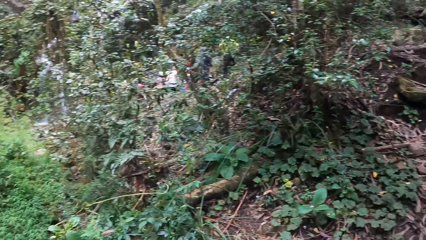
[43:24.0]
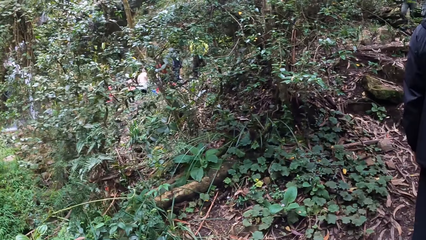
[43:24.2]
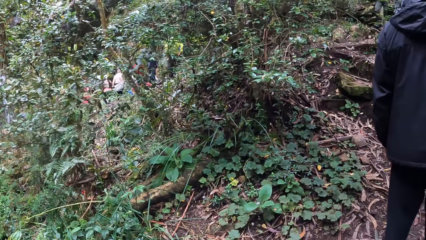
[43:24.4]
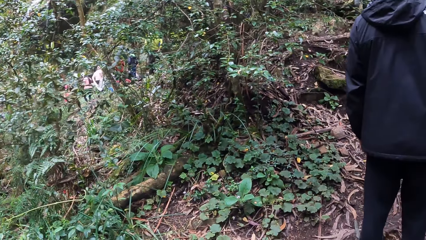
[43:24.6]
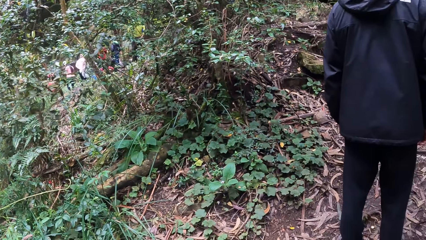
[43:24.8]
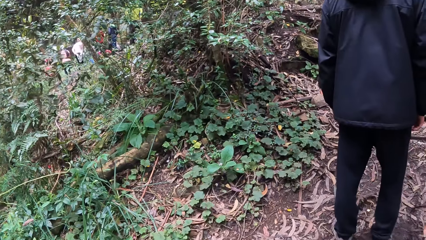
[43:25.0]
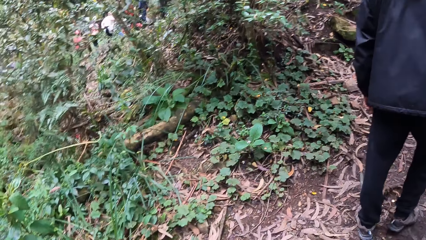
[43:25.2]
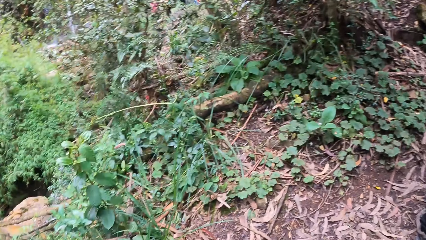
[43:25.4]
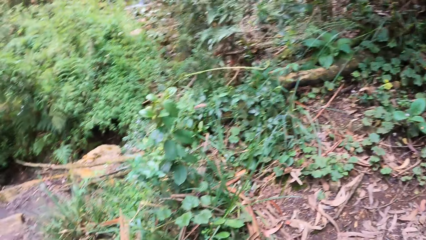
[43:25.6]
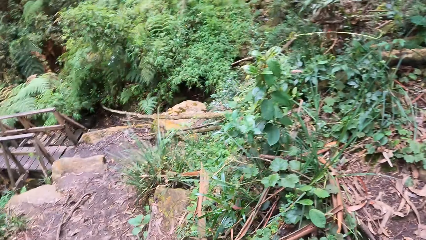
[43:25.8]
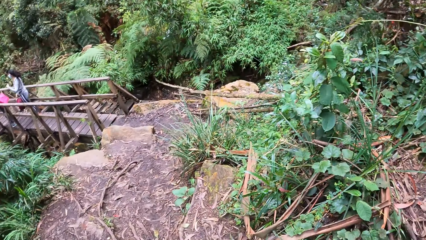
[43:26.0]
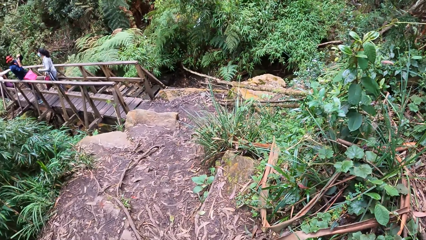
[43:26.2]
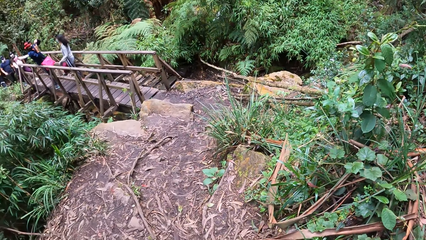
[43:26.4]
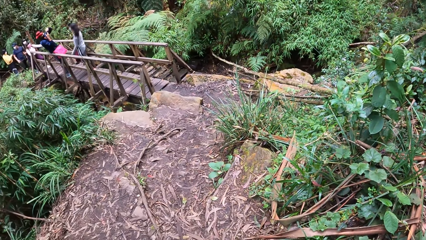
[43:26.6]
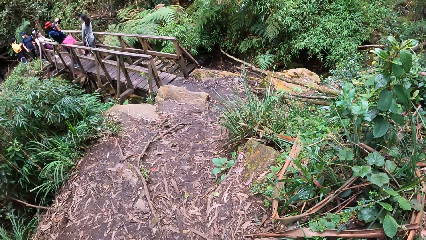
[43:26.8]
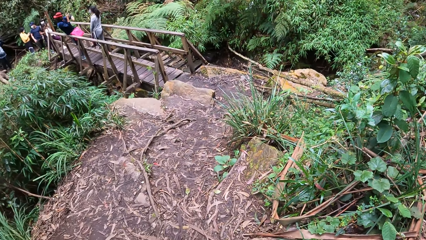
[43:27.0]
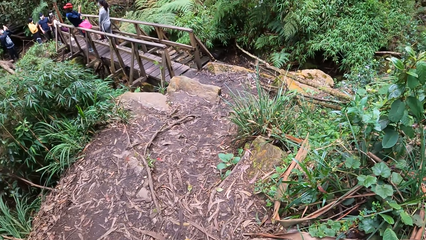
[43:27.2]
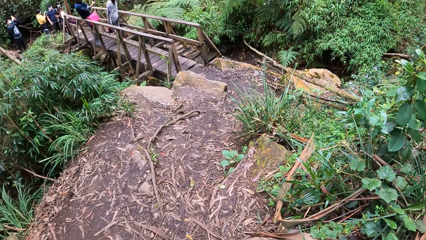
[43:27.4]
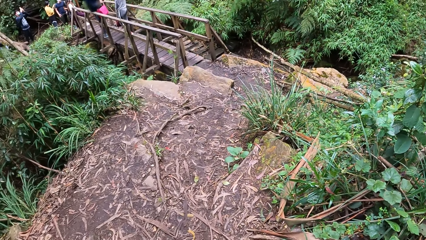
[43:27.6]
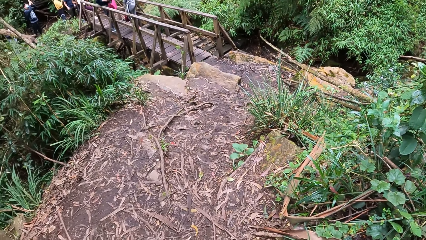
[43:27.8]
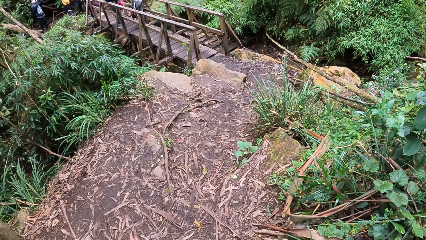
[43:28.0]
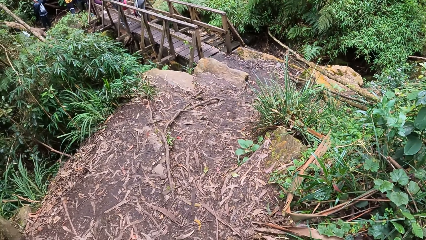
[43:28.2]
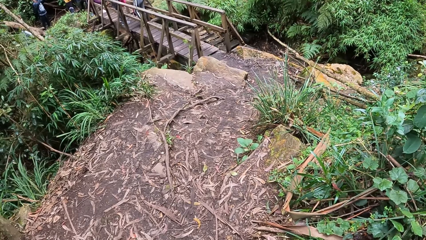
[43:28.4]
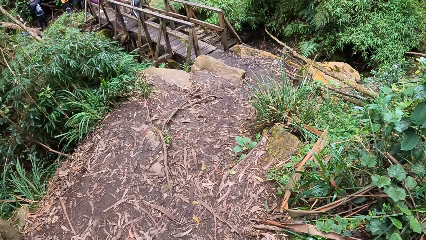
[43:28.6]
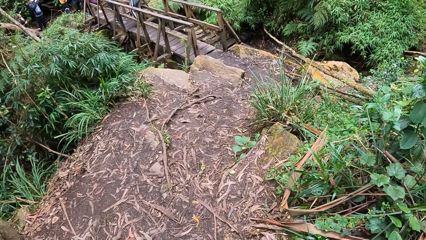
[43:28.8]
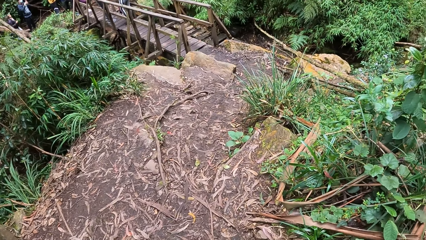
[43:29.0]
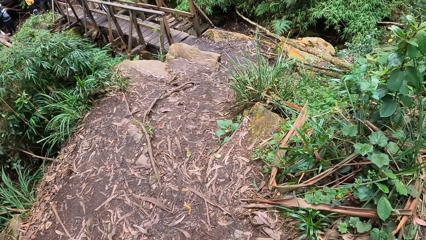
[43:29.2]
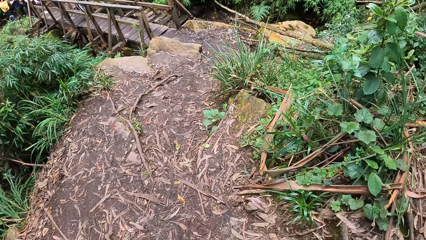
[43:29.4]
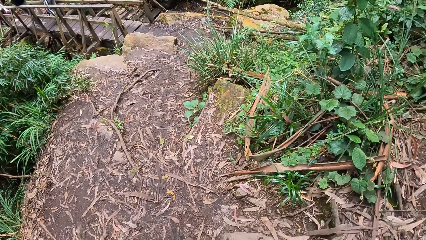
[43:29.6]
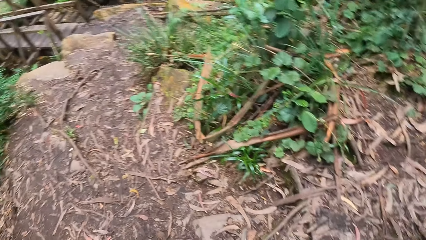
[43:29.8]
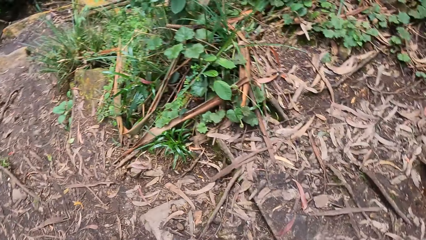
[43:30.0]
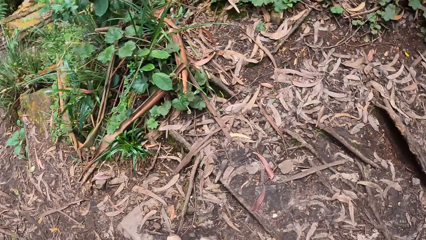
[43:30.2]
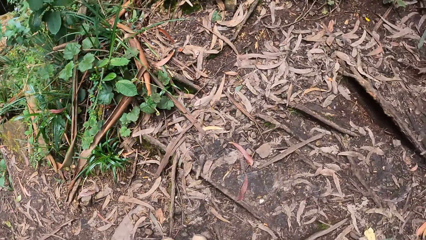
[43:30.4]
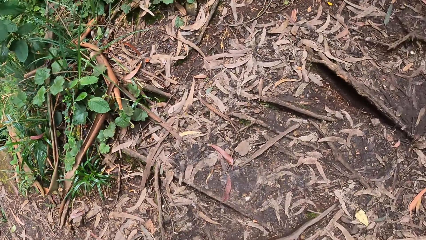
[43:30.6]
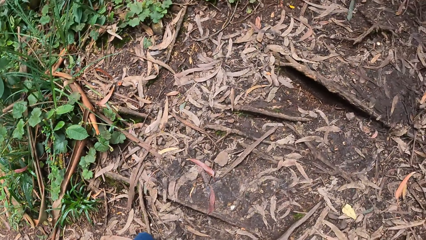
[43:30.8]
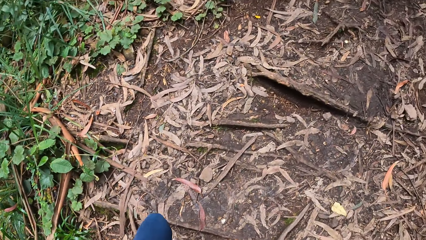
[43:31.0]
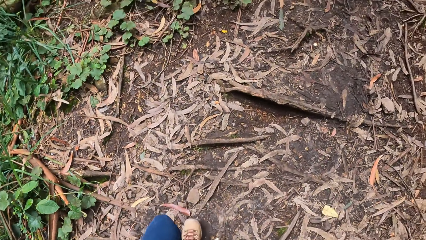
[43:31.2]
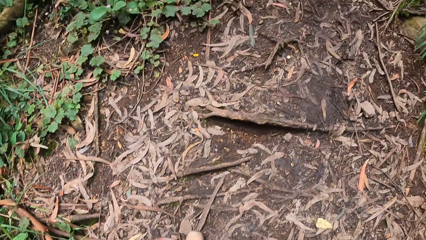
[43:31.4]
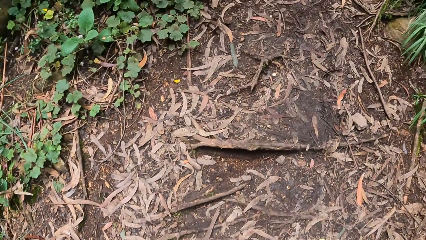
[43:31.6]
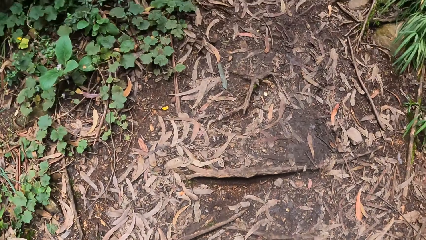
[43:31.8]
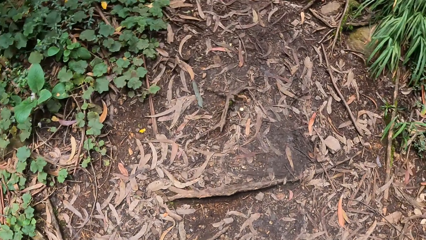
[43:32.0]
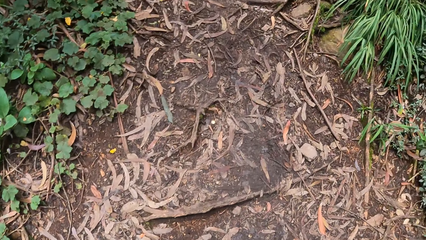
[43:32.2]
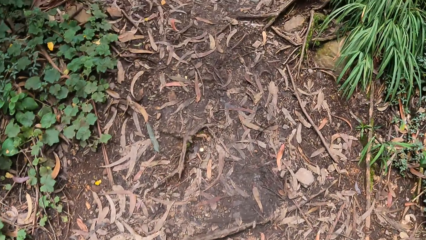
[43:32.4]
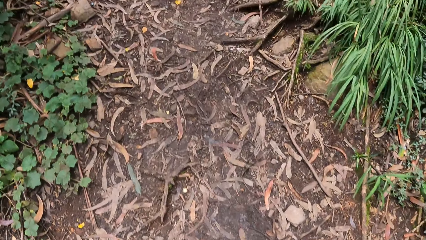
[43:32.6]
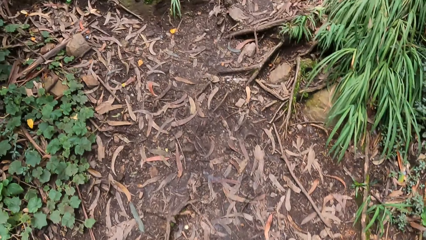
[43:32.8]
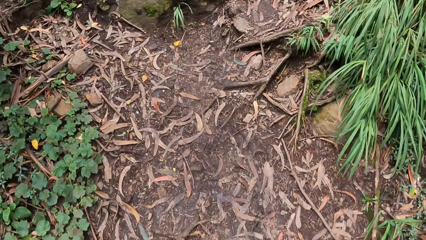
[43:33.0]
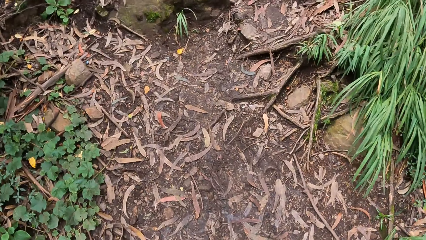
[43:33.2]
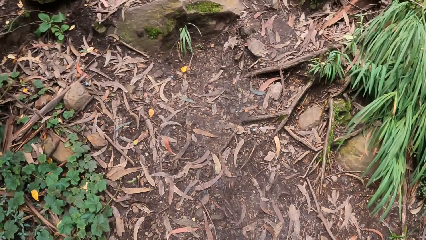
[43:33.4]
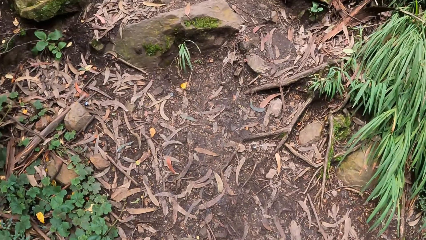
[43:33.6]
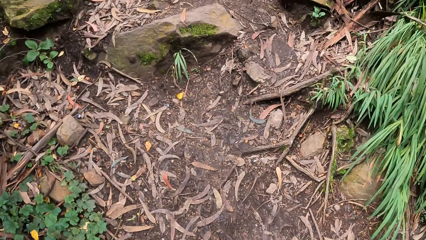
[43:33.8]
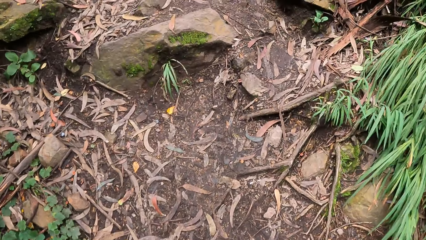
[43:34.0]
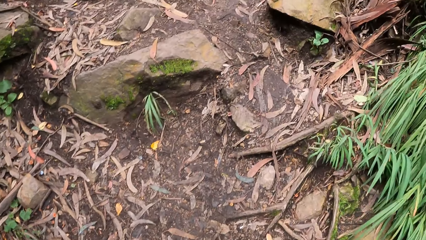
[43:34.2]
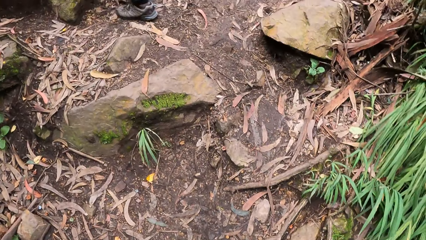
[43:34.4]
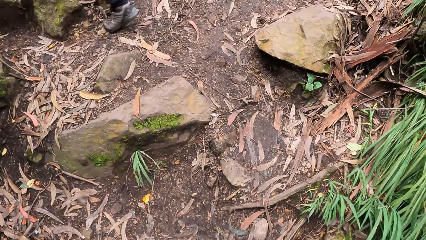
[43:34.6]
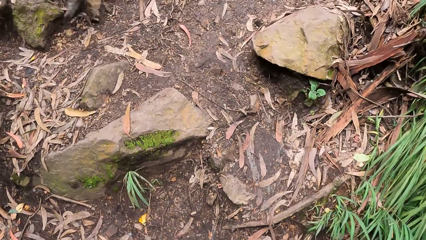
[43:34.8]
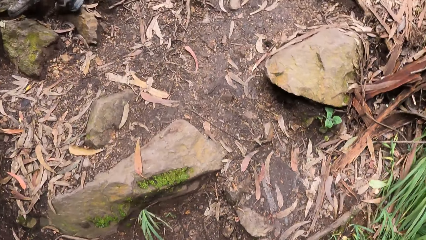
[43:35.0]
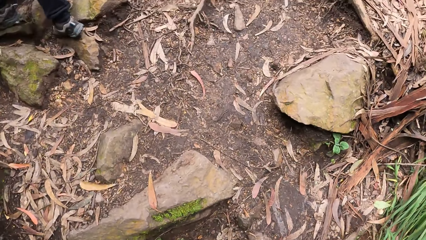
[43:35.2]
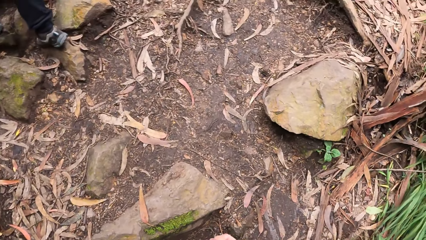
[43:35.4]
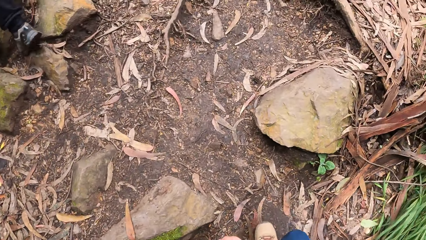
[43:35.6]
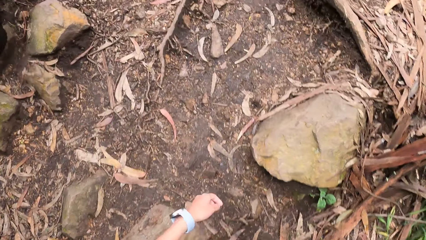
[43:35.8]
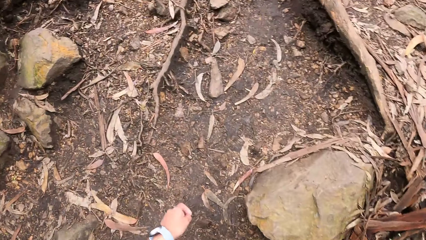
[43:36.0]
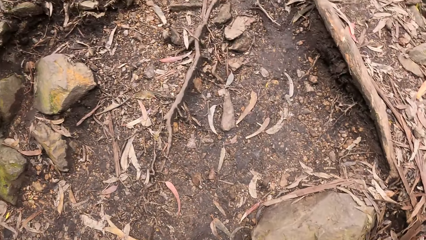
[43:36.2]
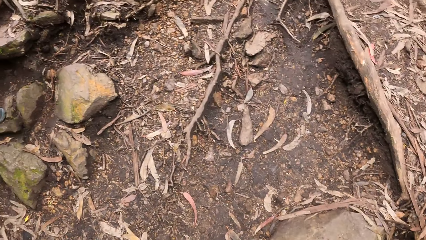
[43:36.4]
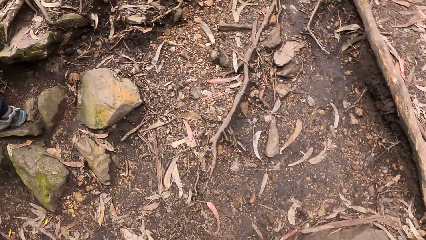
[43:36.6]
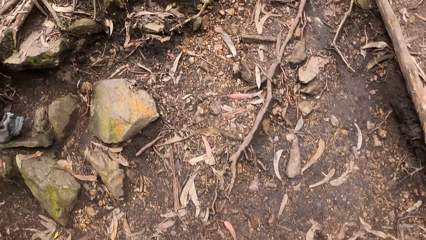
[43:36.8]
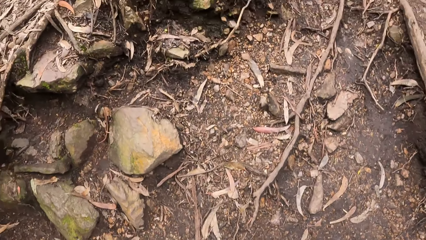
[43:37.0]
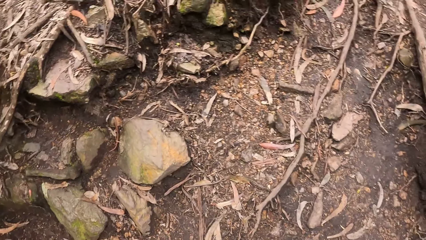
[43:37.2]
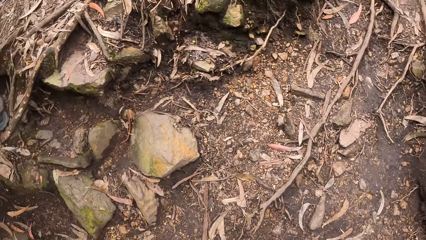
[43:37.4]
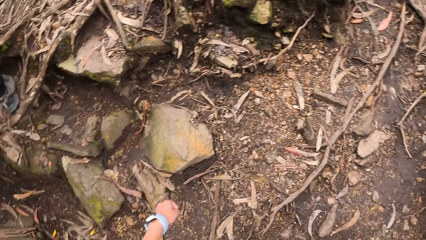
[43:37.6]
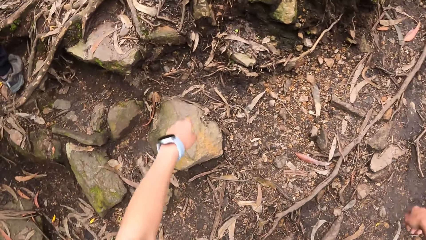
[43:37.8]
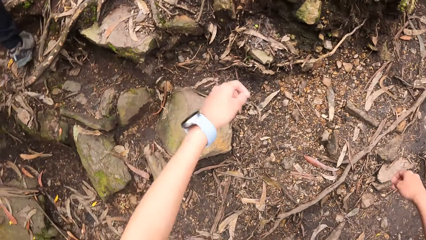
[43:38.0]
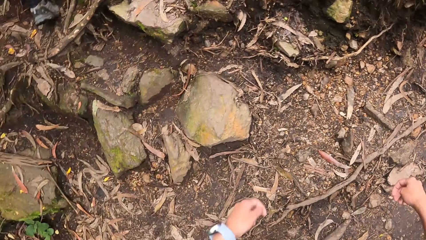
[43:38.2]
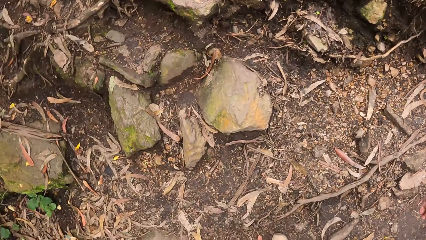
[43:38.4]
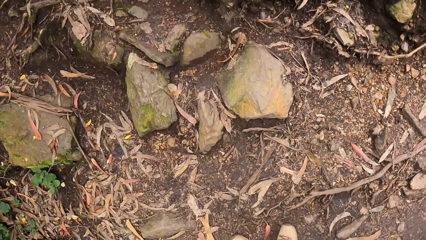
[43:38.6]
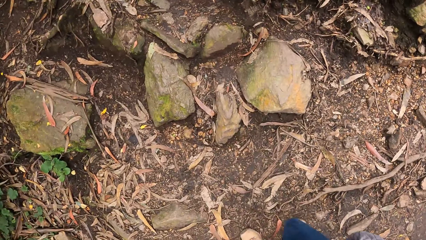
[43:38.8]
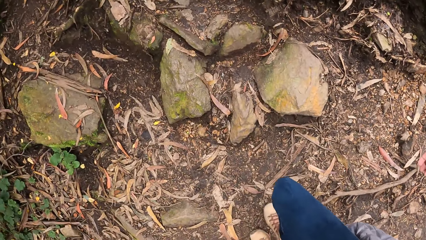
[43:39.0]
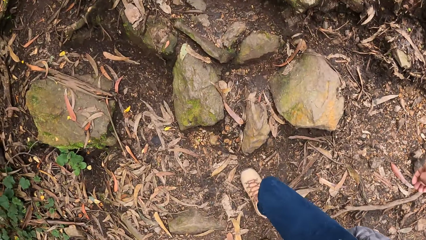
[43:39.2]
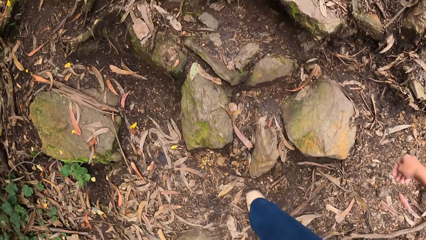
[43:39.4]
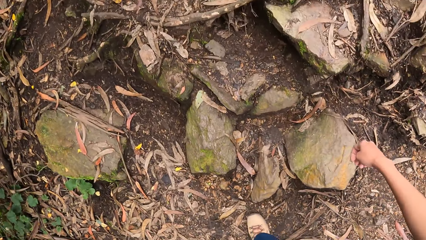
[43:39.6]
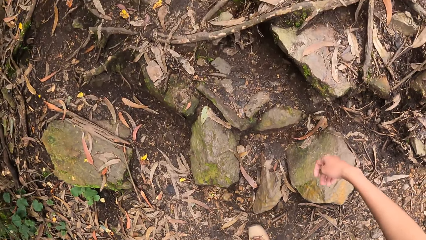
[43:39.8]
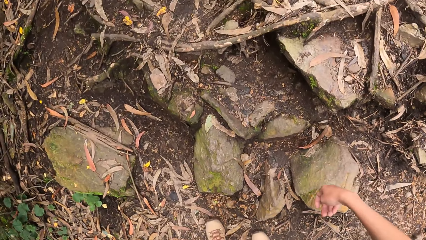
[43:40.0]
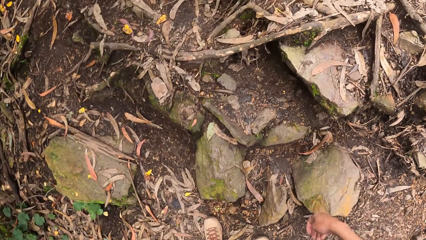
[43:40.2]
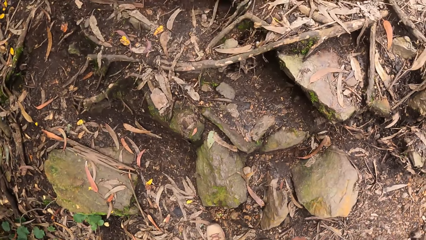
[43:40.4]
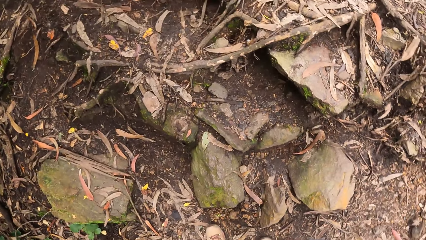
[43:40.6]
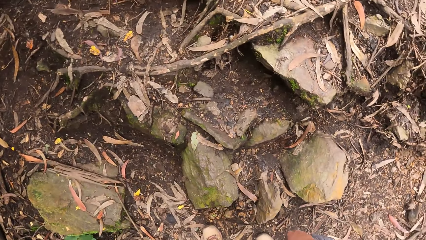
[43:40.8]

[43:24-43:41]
The camera wearer walks around. A person walks in the forest. The camera wearer walks in the forest.
